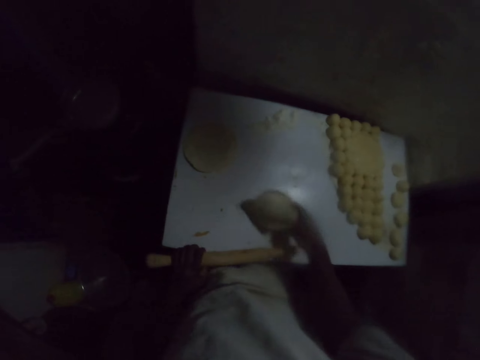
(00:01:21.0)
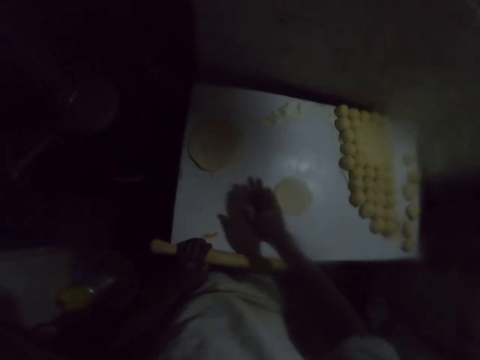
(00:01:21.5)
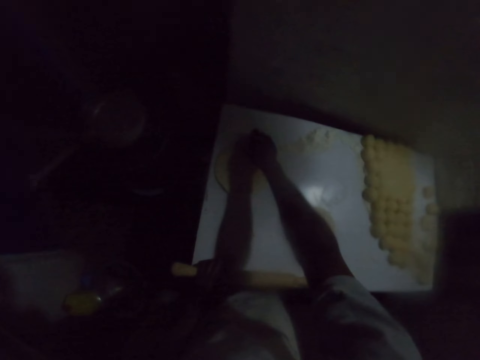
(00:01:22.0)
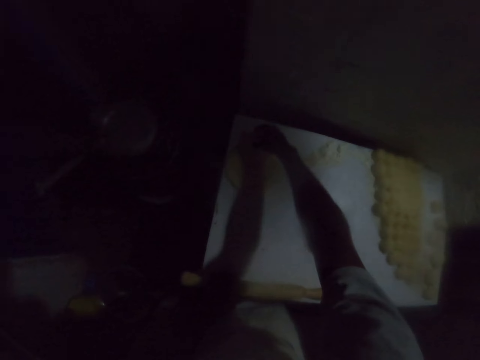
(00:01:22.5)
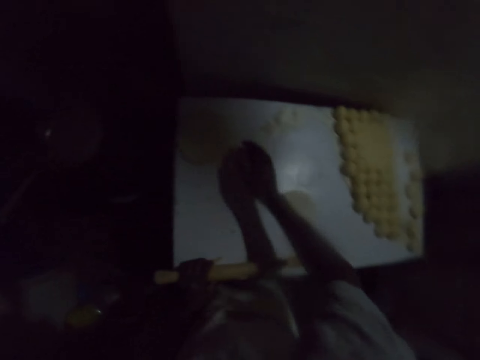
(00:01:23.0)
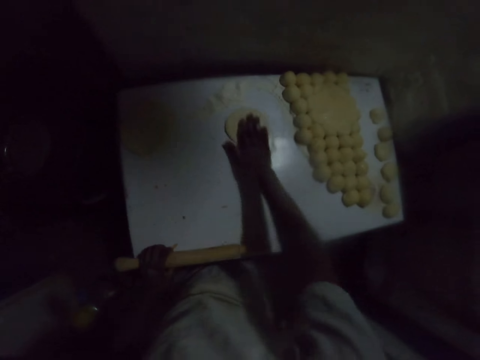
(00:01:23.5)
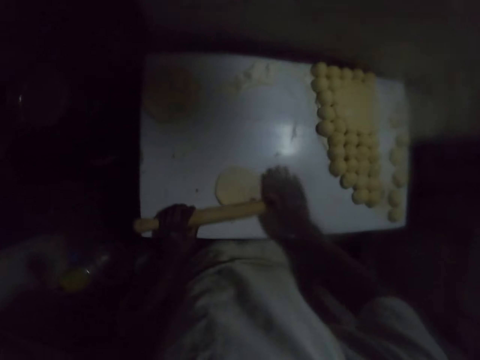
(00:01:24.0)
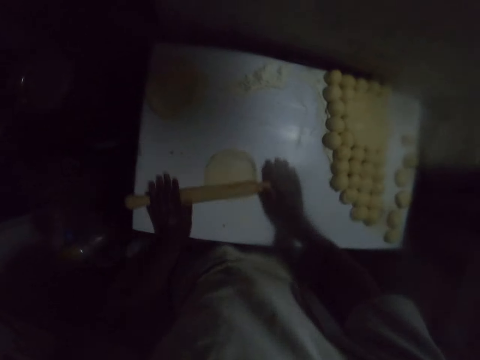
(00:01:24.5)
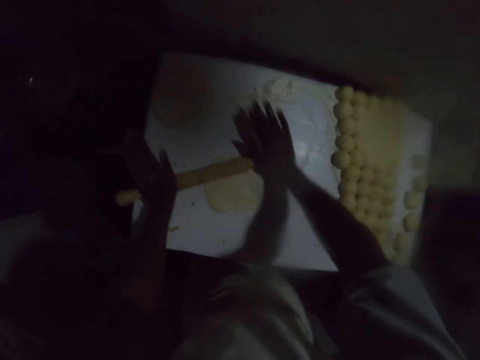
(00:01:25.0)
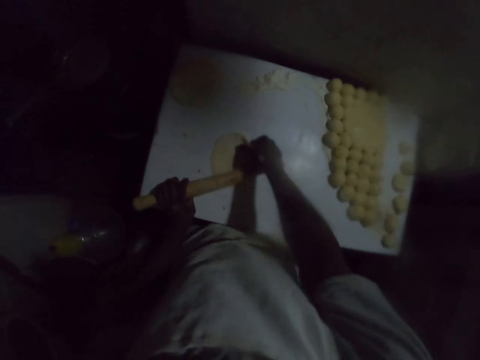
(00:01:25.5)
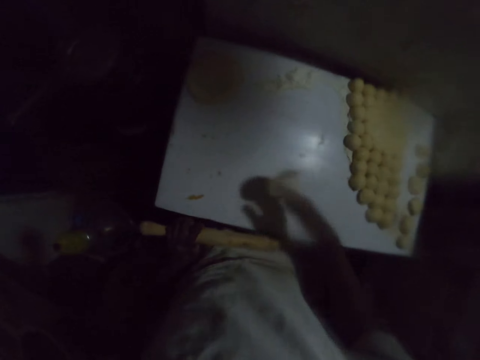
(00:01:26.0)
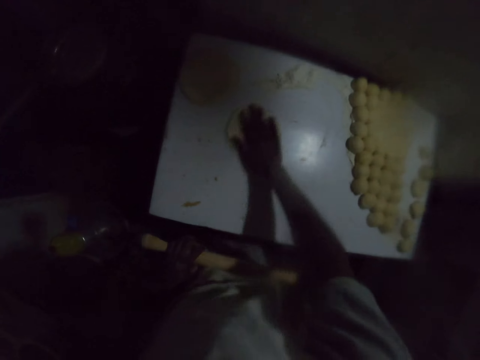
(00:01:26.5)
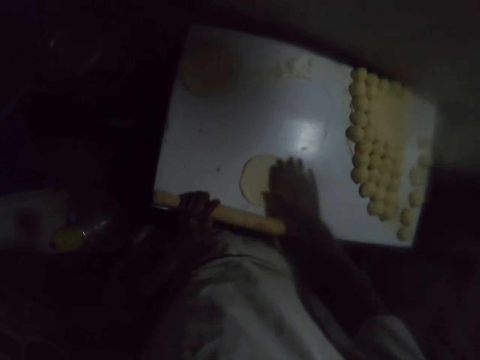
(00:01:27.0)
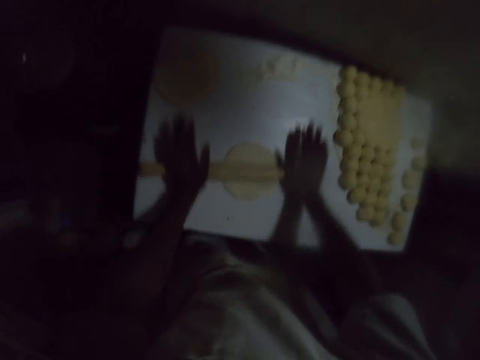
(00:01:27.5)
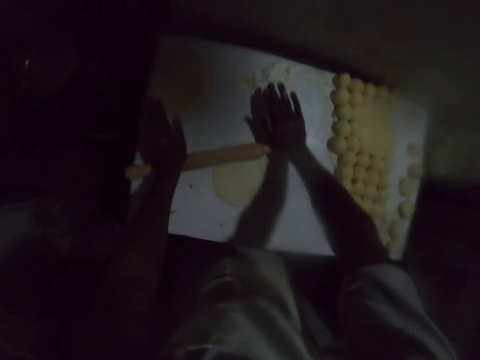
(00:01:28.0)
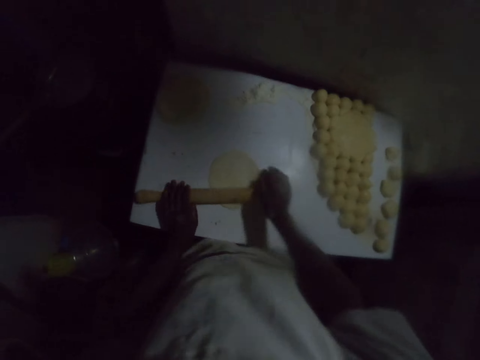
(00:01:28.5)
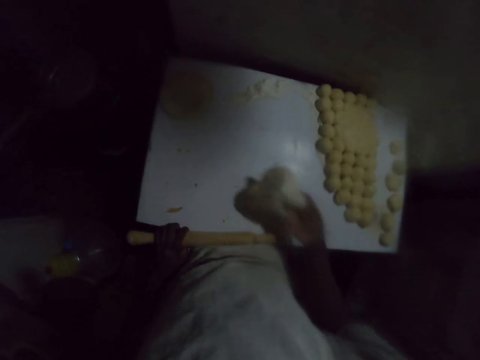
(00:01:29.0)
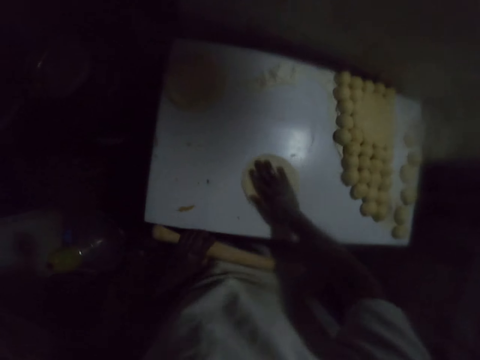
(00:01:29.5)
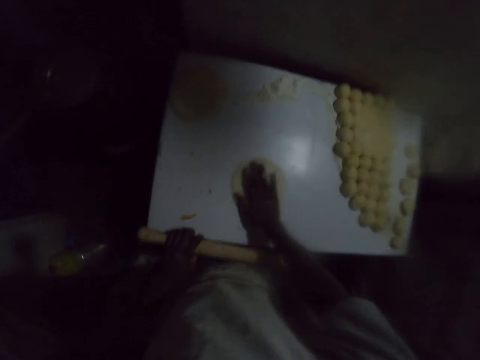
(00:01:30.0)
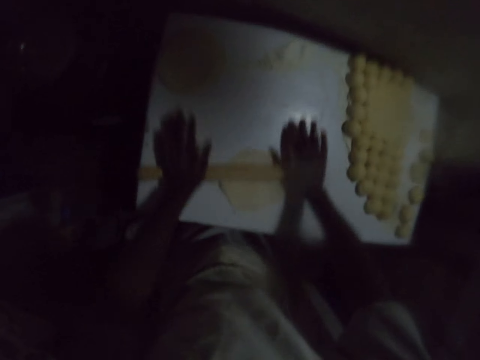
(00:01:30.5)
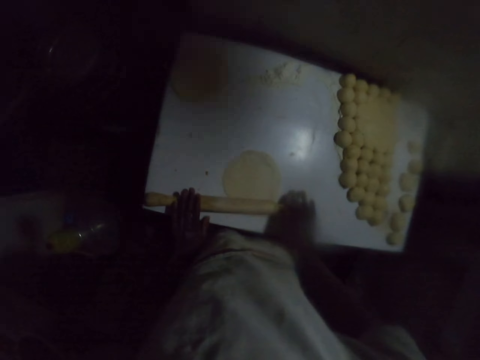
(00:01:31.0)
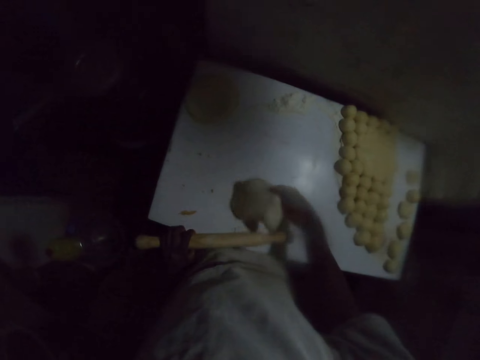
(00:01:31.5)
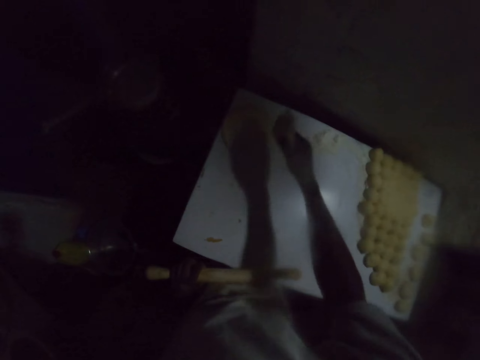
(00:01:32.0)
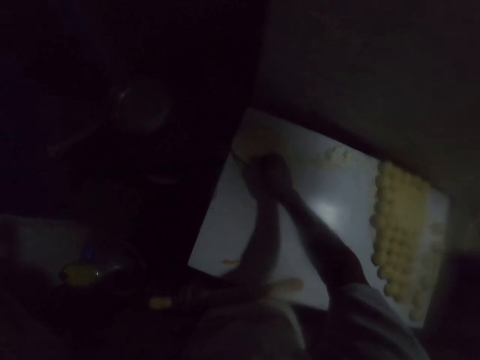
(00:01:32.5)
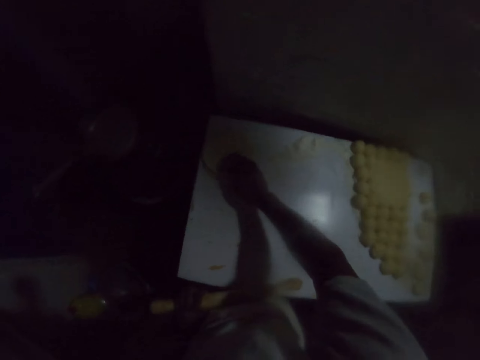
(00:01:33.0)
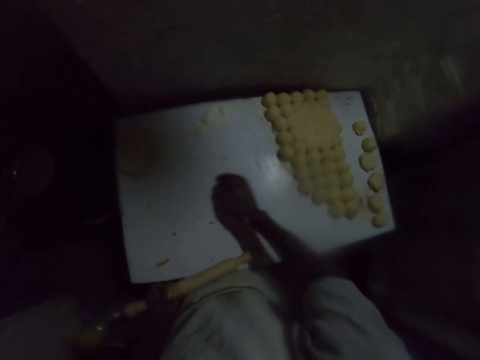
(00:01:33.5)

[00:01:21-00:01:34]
The camera wearer moves the dough. They rub the dough on the table. They roll the dough. They flip the dough. They rub the dough on the table. They roll the dough. They flip the dough. They rub the dough on the table. They roll the dough. They put the dough on the table.

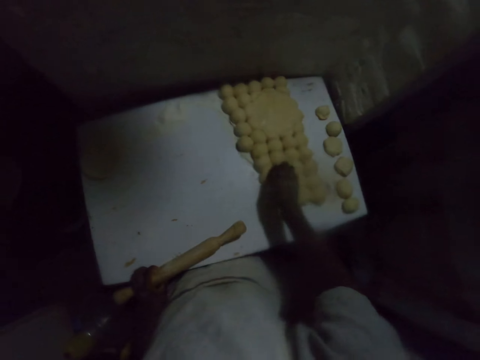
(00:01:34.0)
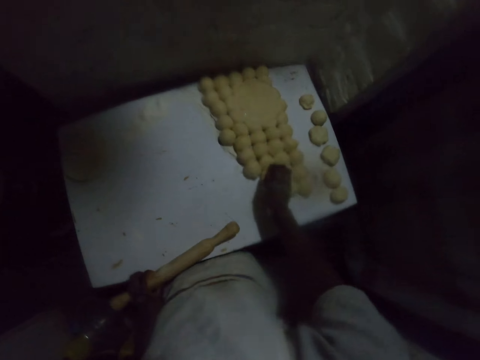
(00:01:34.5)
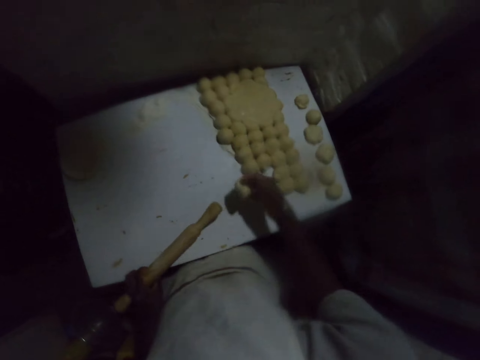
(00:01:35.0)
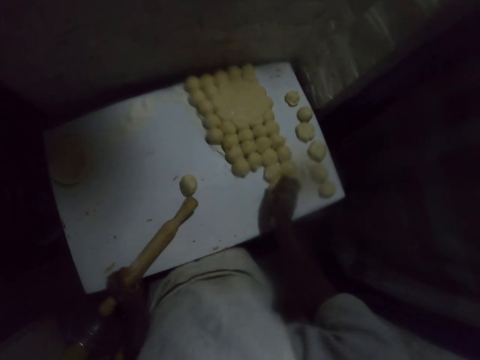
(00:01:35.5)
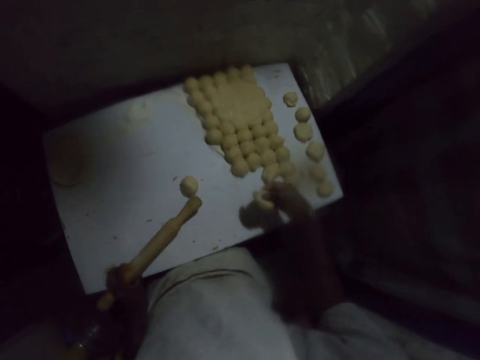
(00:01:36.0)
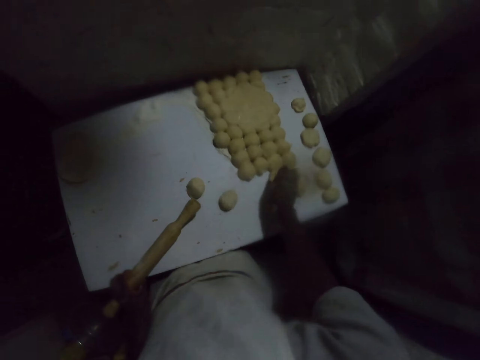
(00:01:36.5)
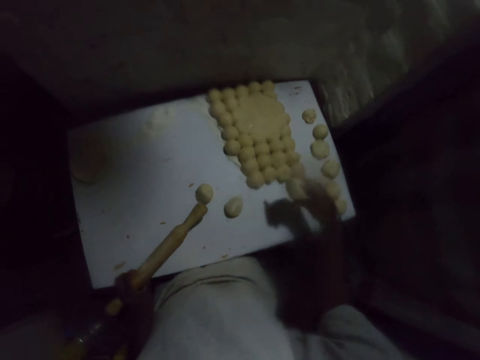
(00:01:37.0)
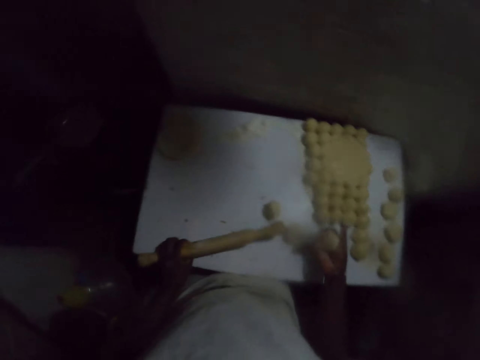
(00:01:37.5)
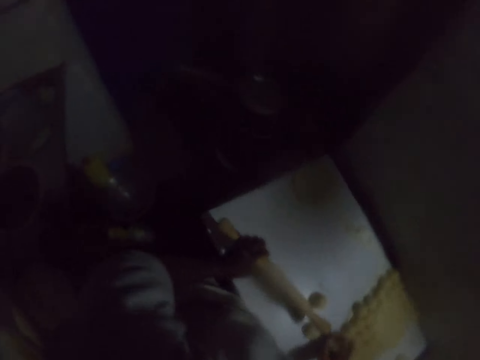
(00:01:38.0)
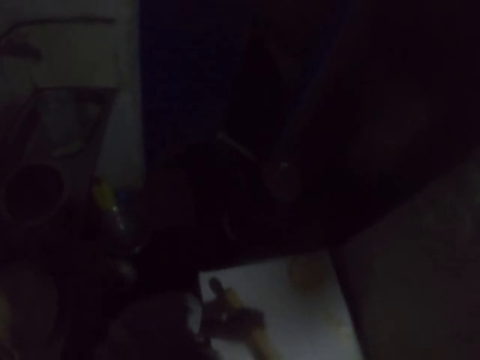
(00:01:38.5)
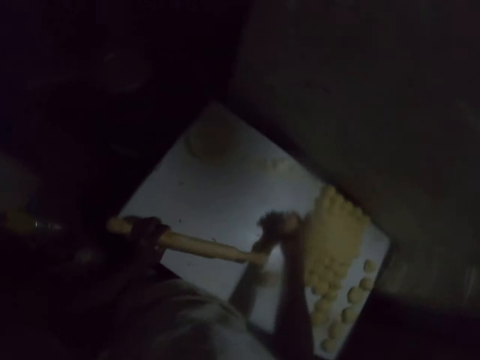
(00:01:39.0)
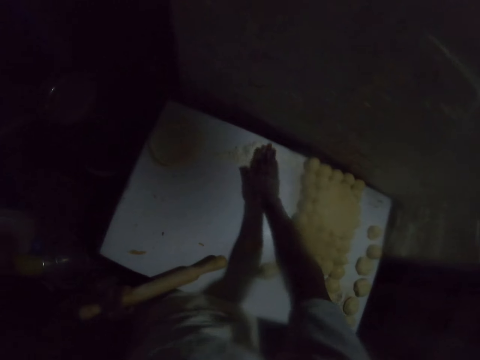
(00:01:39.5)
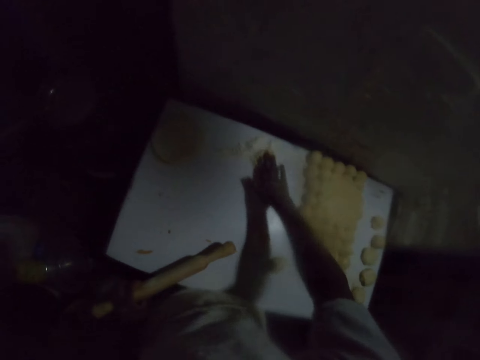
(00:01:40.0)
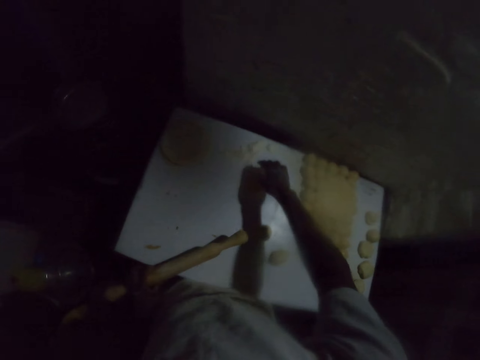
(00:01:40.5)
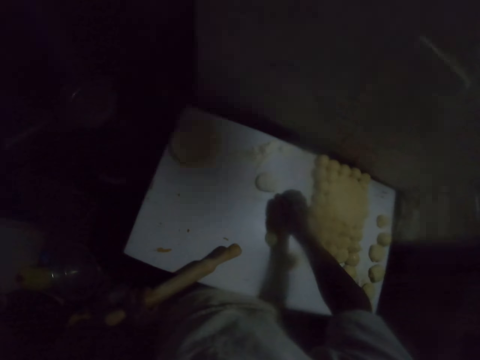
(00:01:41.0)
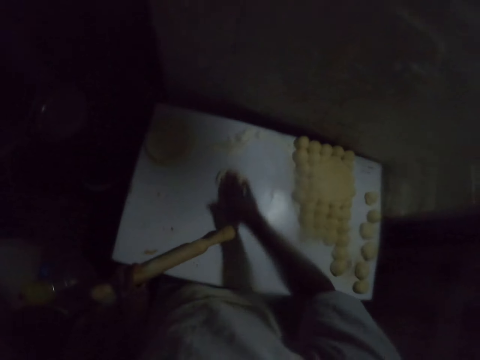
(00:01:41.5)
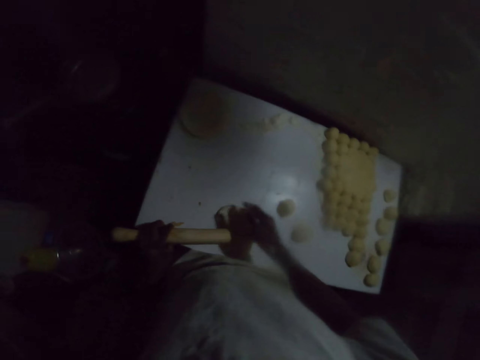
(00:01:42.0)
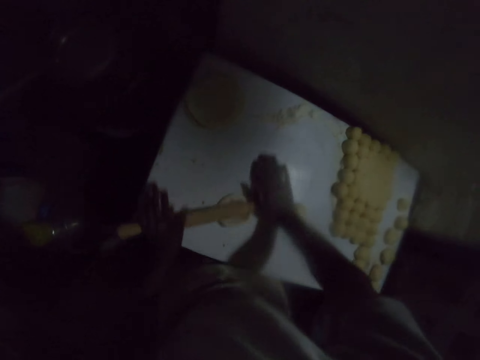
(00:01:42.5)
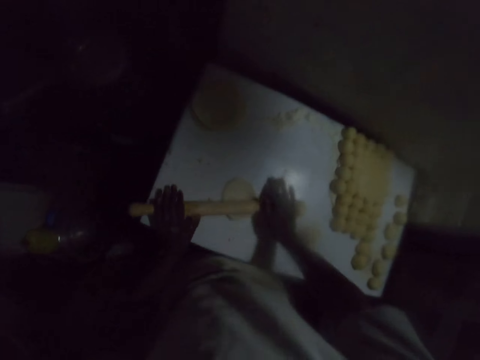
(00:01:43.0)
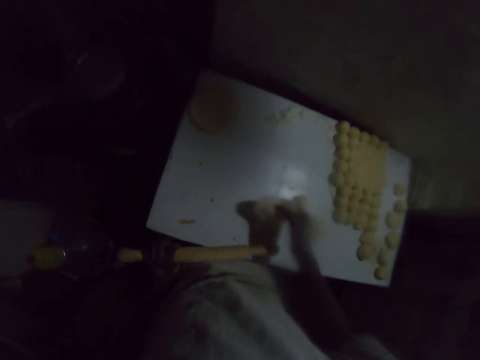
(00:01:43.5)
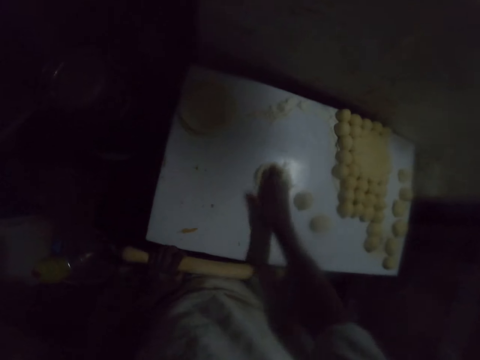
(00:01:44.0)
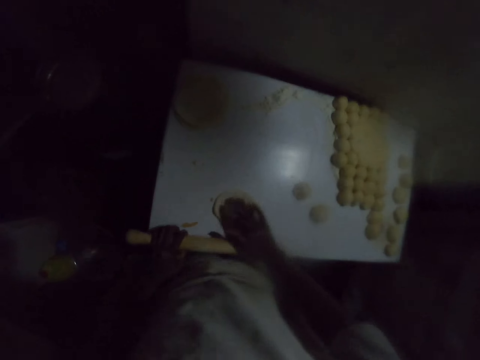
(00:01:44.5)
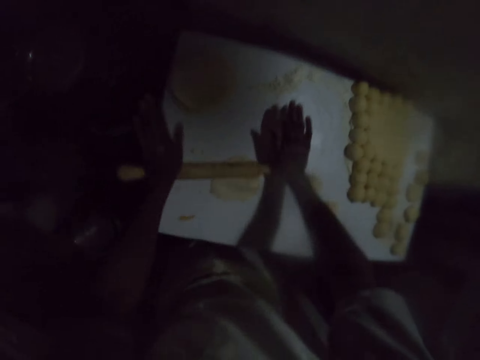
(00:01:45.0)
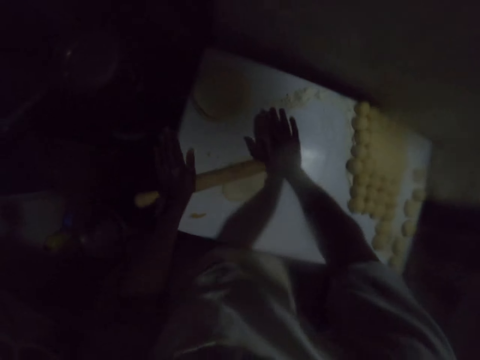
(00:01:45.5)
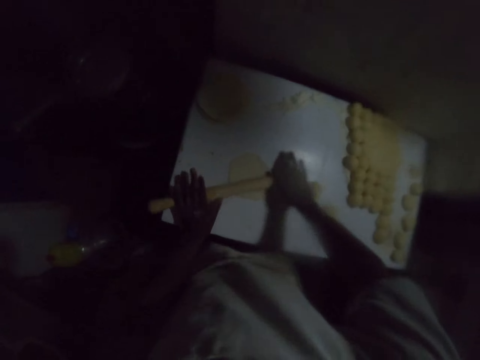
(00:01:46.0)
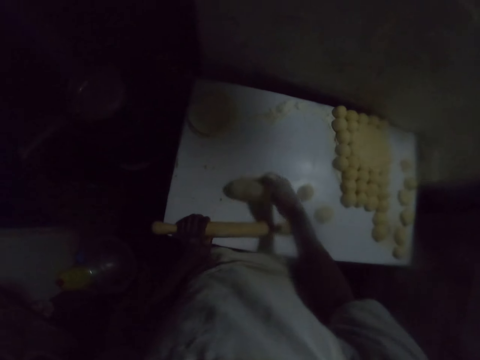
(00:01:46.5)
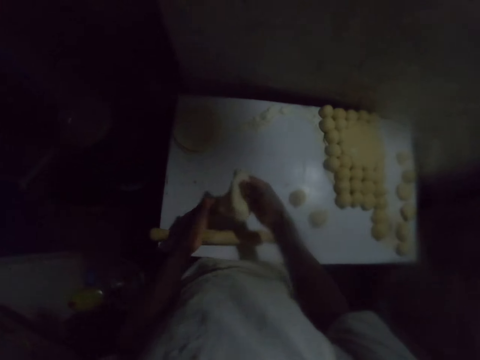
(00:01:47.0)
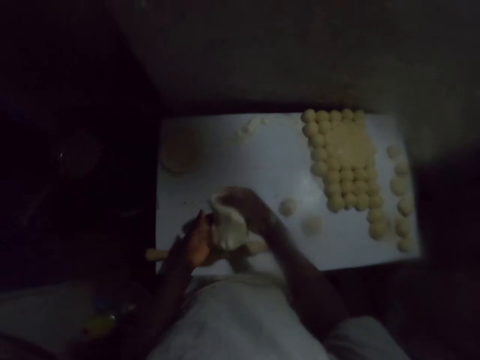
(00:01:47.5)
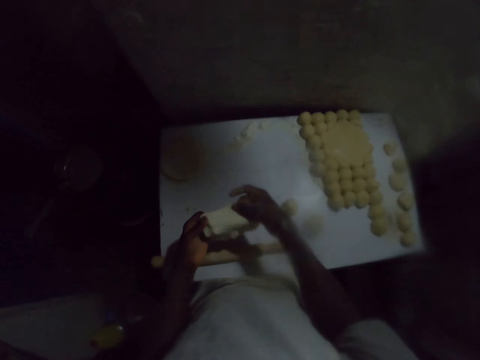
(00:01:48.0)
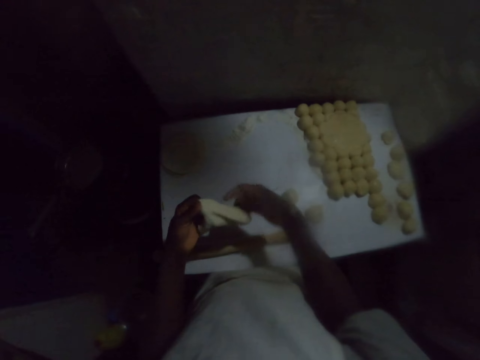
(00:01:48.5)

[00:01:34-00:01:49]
The camera wearer picks the dough. They throw the dough on the table. They pick the dough. They throw the dough on the table. They pick the dough. They throw the dough on the table. They look around. They rub the dough on the table. They roll the dough. They flip the dough. They rub the dough on the table. They roll the dough. They stretch the dough.
